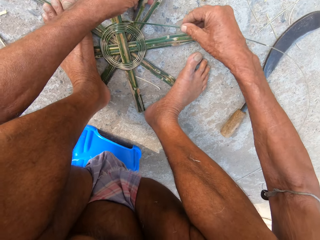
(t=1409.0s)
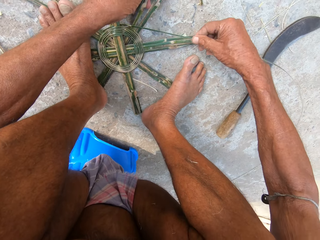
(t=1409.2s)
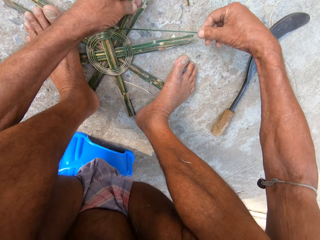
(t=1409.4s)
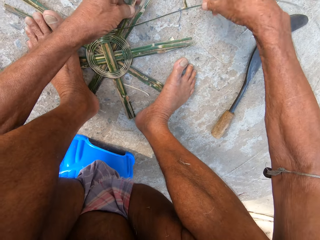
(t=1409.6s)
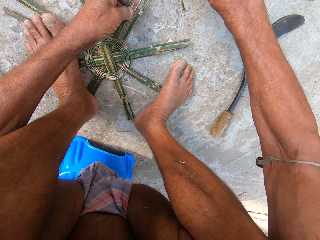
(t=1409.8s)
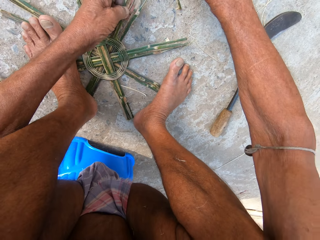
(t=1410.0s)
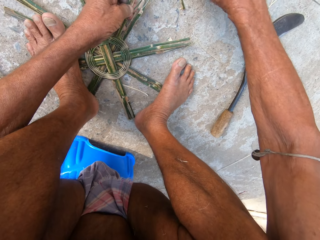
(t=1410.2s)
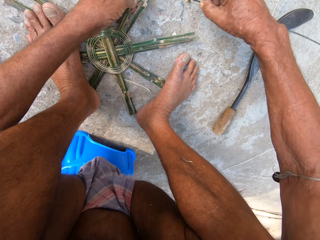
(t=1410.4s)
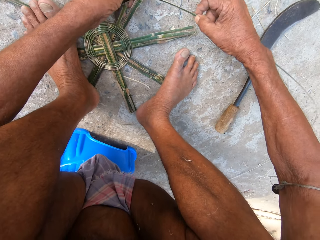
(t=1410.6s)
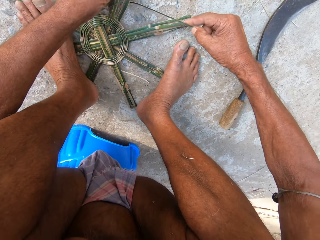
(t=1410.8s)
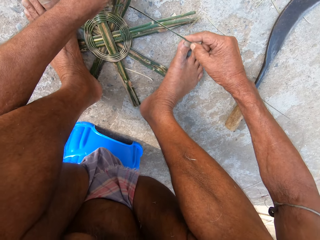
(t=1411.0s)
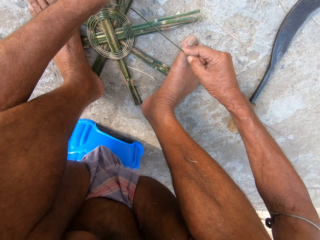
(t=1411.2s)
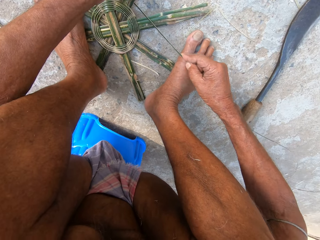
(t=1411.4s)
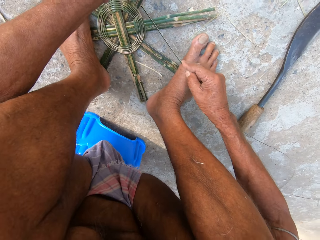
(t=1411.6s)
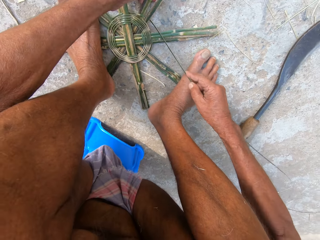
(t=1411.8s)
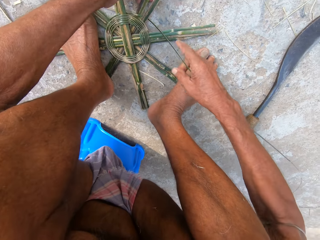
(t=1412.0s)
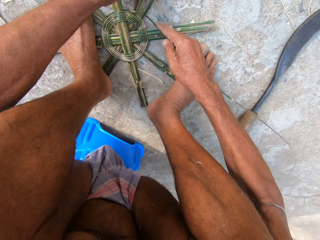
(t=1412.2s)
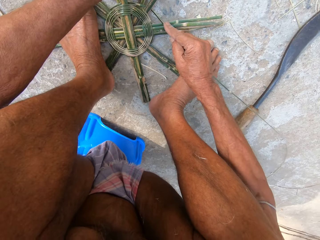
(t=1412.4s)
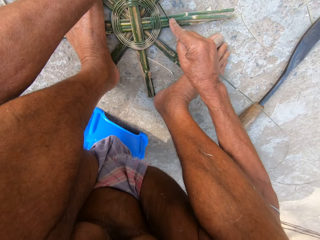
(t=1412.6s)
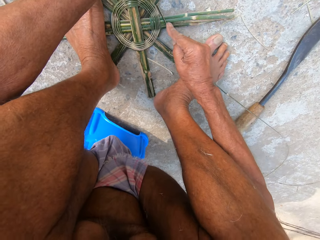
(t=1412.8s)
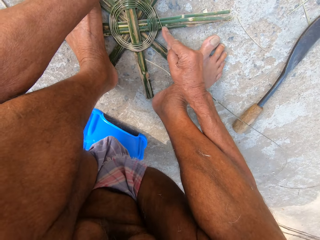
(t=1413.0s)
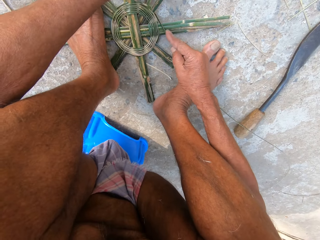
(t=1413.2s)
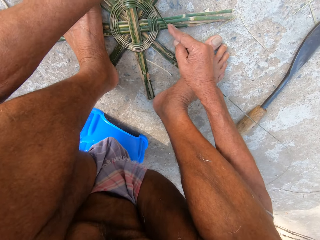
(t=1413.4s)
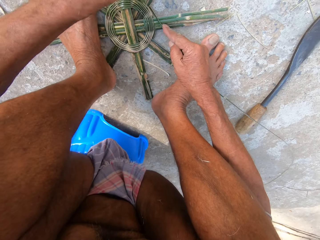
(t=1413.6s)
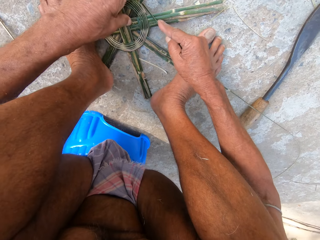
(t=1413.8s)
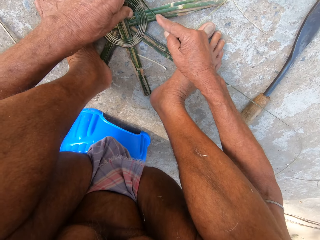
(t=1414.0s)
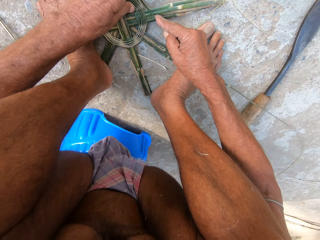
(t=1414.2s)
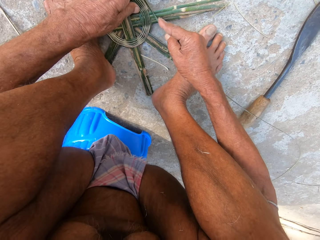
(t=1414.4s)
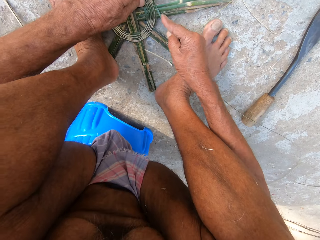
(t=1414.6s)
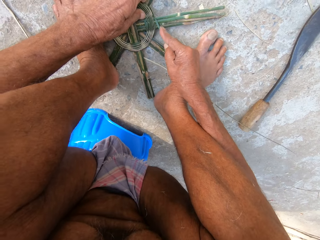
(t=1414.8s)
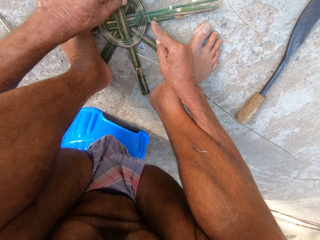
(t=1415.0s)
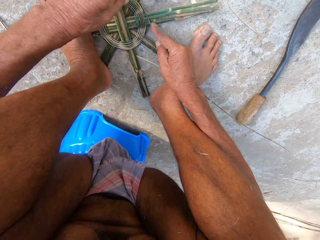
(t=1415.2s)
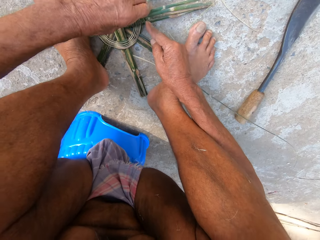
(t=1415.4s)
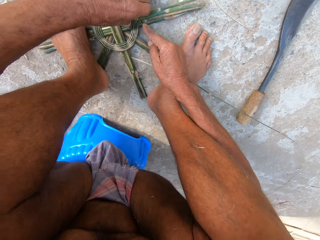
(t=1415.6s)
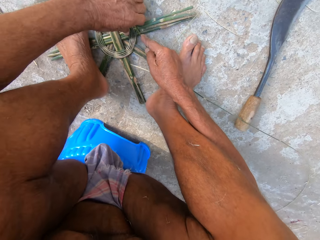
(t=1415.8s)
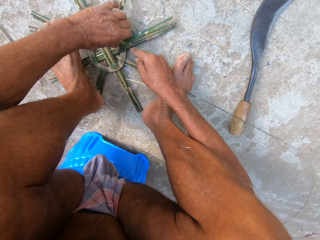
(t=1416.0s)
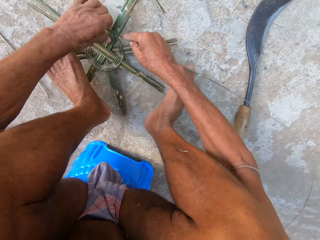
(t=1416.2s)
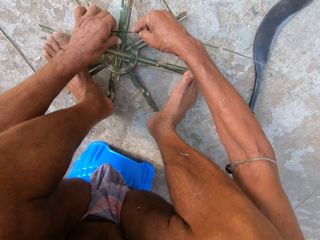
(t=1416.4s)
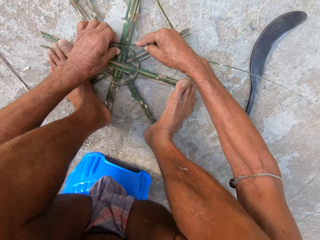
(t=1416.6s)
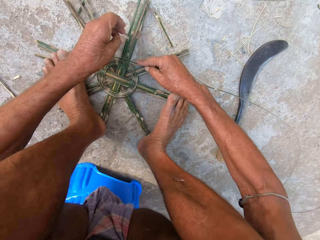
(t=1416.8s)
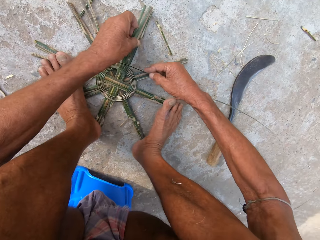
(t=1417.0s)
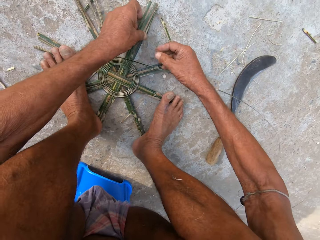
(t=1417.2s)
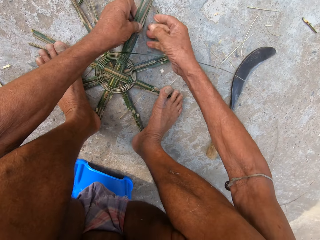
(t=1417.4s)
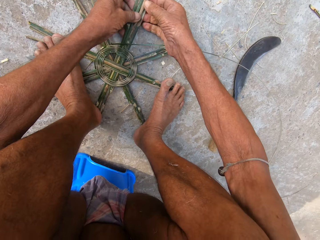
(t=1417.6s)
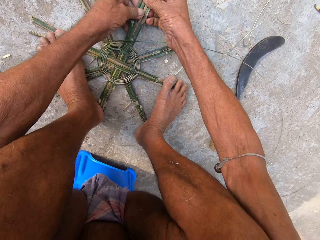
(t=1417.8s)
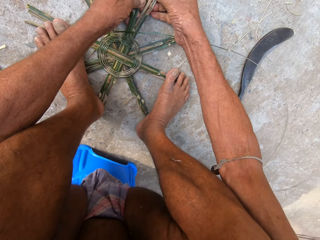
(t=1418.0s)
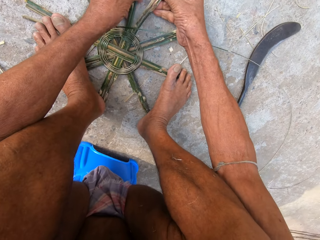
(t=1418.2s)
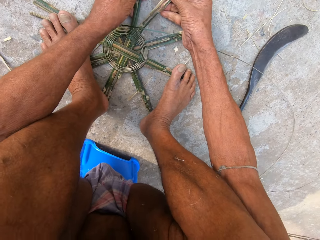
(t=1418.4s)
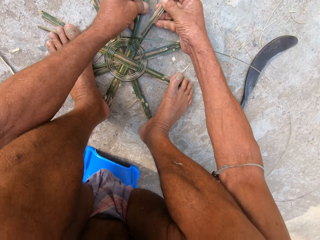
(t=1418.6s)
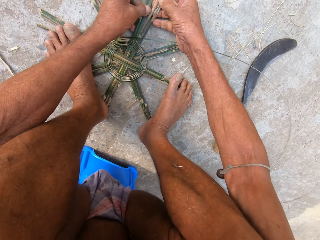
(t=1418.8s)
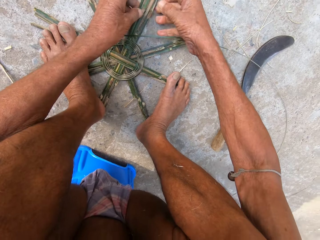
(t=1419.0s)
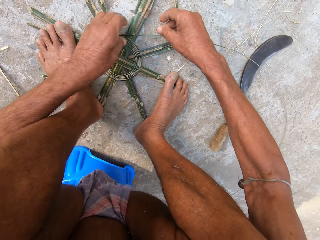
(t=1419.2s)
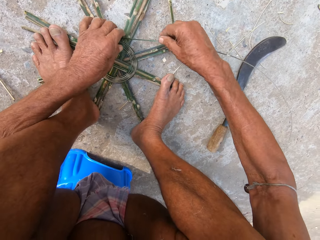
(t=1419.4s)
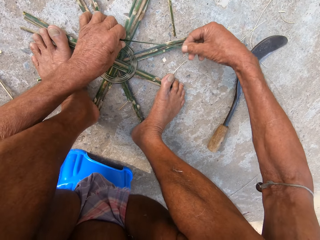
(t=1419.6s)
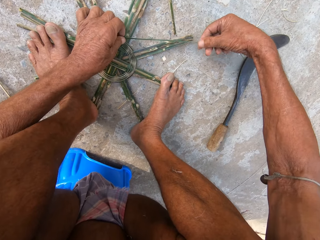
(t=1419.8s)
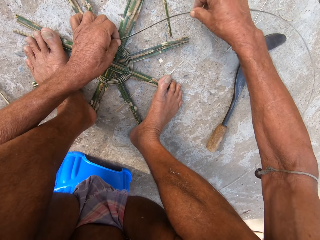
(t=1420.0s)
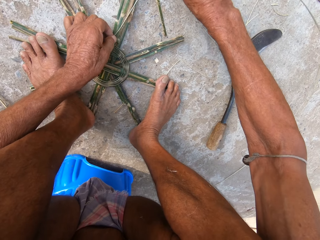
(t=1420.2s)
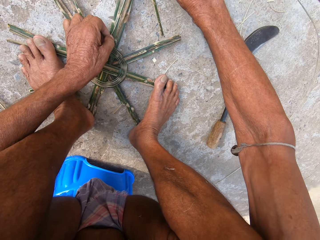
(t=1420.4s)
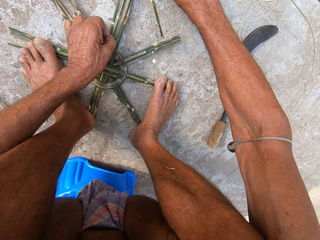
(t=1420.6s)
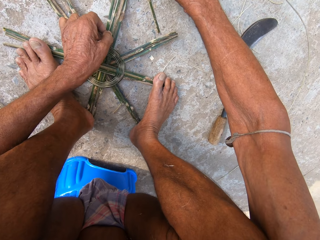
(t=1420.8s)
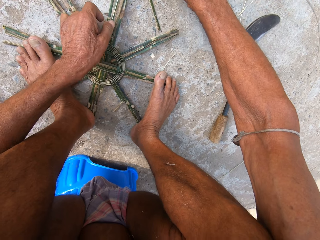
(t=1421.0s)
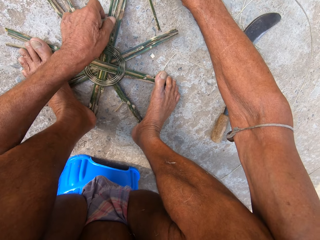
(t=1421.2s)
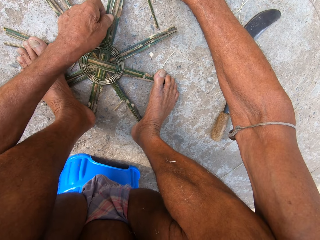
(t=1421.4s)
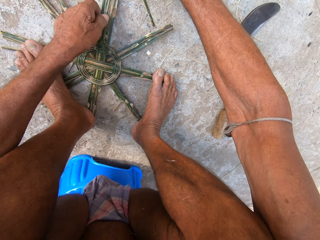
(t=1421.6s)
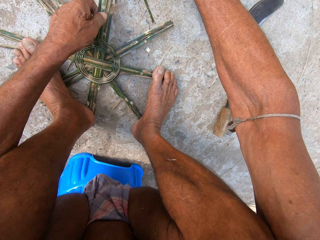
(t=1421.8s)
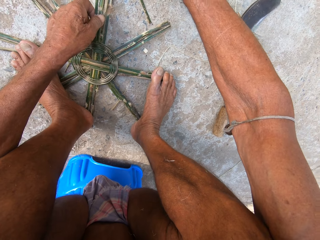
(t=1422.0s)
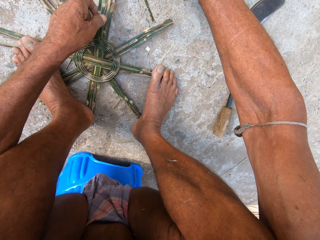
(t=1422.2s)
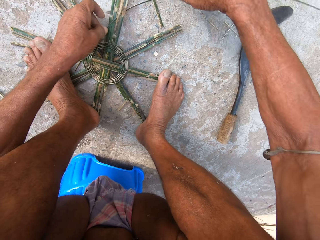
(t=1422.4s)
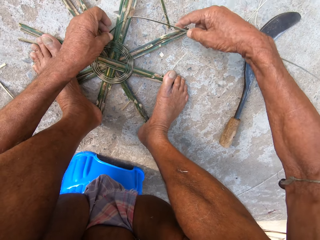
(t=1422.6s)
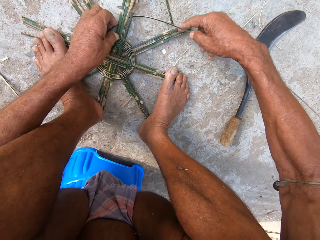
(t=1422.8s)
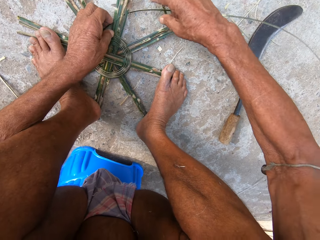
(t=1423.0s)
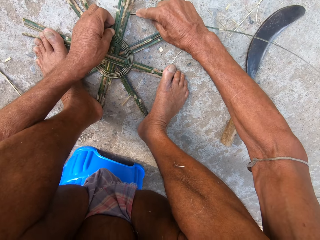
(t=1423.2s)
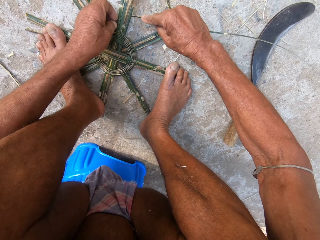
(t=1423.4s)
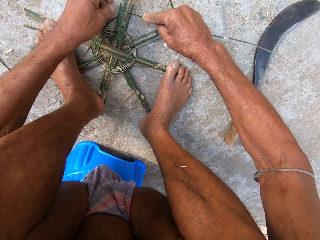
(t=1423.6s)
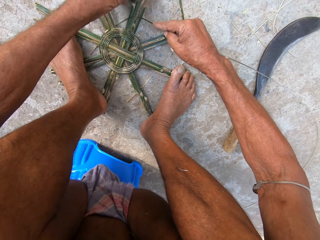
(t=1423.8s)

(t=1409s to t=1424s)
The camera wearer picks the reed and weaves something with the reed. They rotate something. They separate the reed, pick the reed, and weave something with the reed.

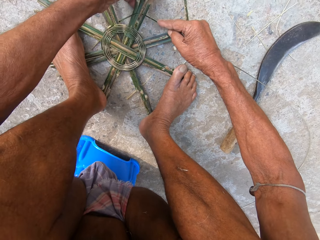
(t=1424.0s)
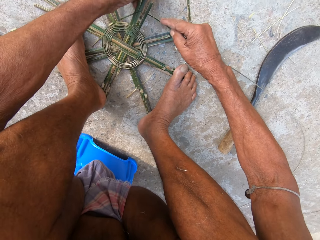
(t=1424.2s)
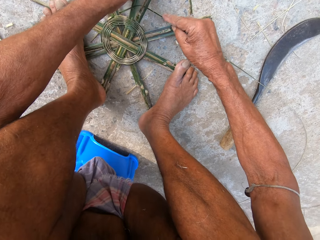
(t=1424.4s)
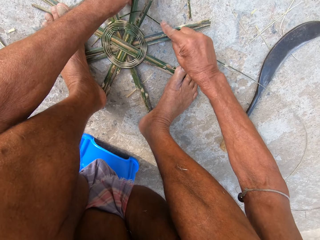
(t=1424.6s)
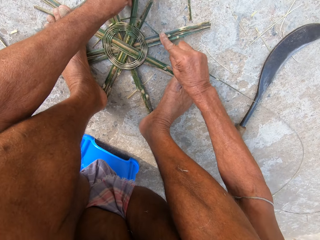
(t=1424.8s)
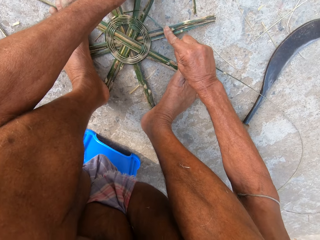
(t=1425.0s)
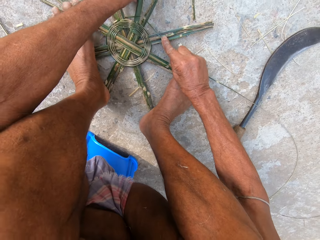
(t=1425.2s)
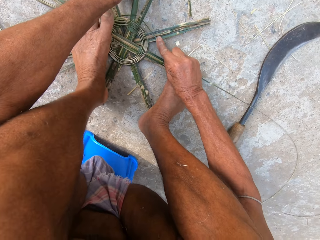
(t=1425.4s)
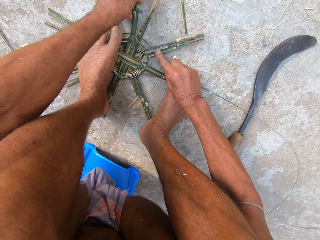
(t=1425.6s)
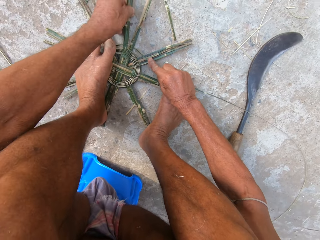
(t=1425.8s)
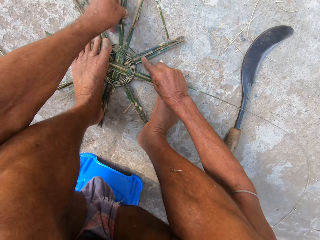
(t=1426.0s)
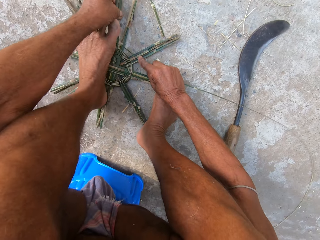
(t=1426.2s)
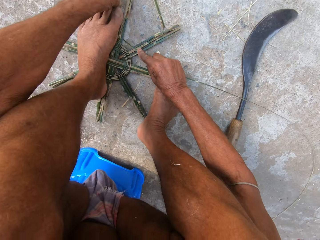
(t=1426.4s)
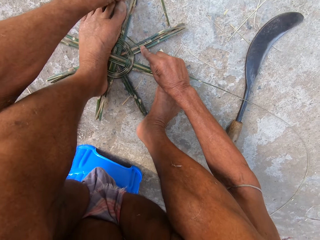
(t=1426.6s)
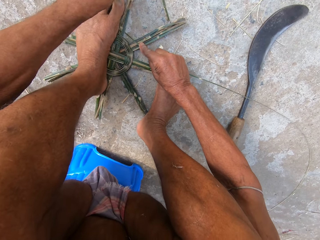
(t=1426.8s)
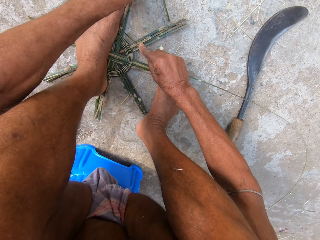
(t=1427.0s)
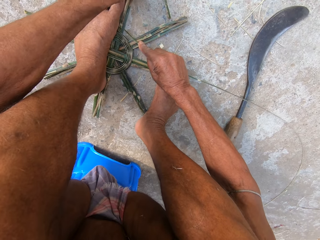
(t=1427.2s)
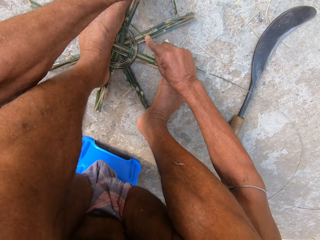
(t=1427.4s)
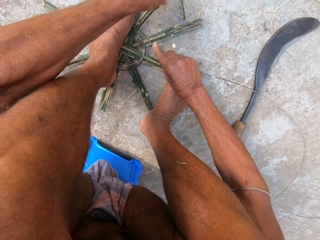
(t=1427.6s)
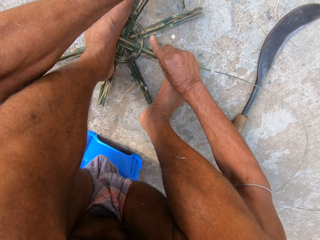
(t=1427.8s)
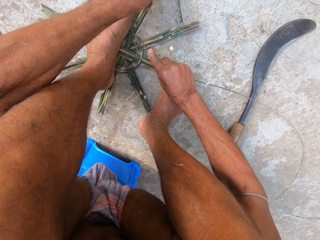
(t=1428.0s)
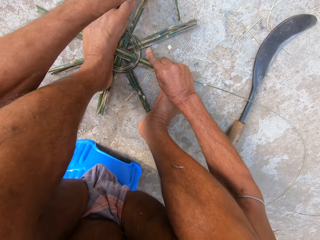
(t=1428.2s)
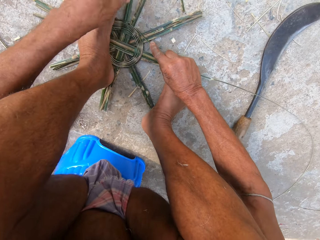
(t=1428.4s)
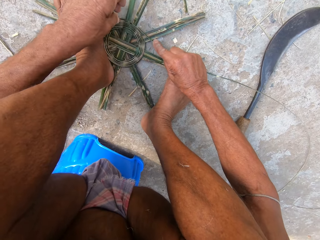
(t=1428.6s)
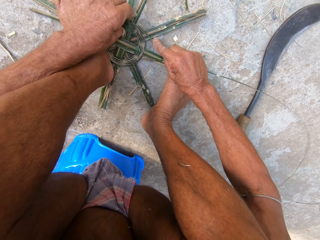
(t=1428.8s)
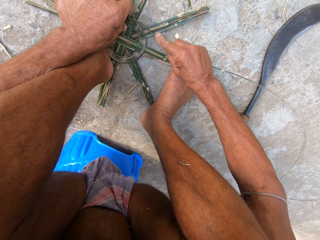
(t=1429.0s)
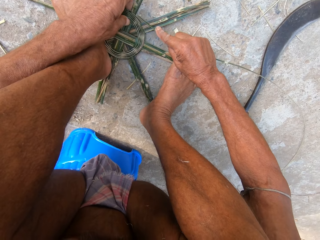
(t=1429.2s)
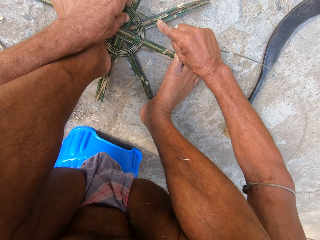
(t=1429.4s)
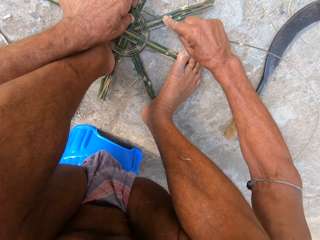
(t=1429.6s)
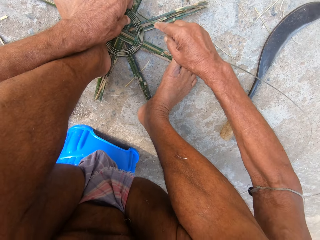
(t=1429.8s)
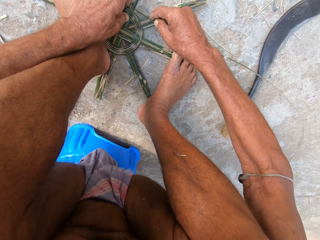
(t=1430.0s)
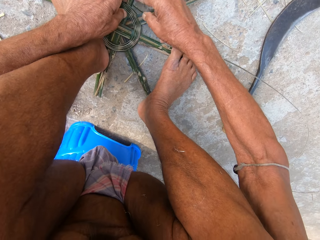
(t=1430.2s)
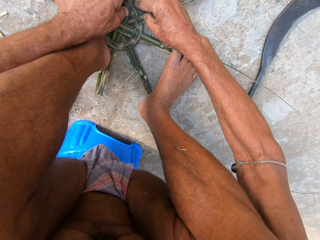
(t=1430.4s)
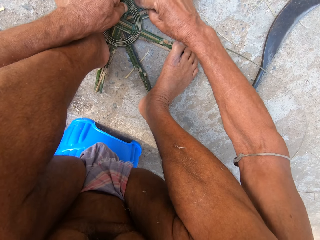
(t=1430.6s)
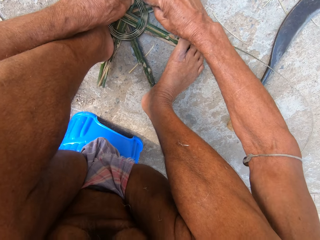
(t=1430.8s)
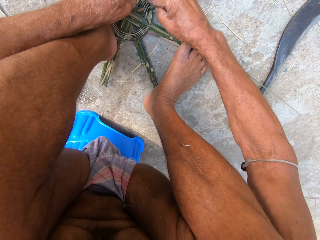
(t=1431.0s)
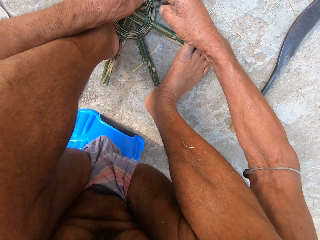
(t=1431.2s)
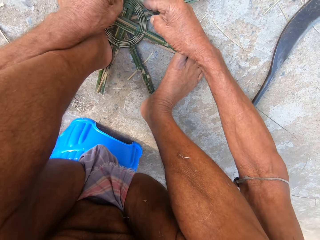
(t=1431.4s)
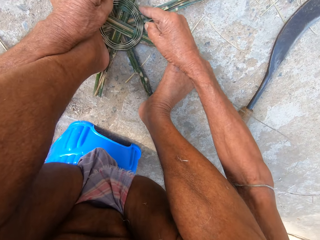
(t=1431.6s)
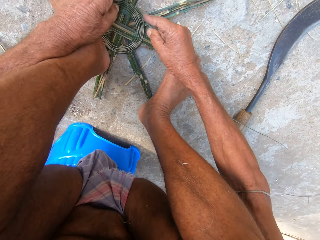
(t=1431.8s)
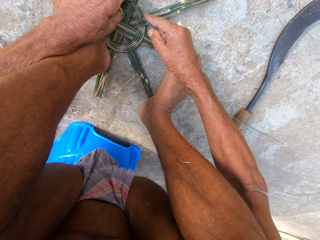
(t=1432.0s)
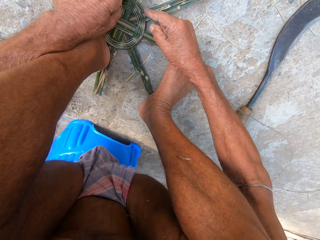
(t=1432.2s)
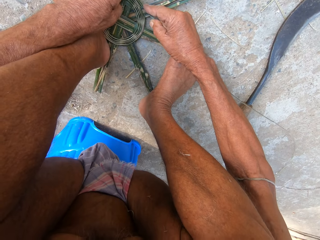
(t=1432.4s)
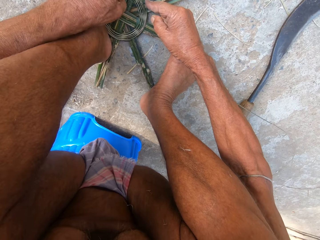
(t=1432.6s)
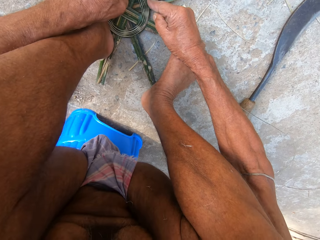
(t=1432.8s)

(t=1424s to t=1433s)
The camera wearer moves the leg.
